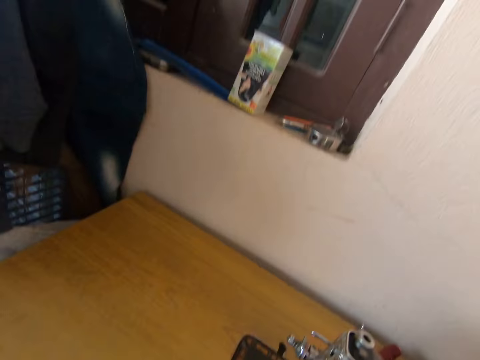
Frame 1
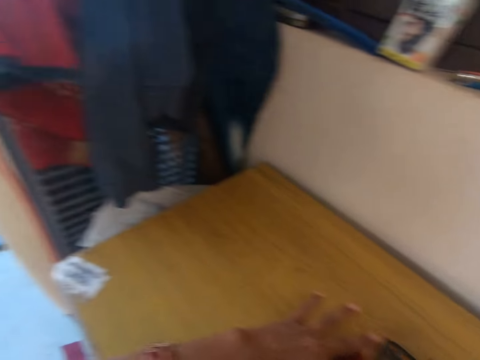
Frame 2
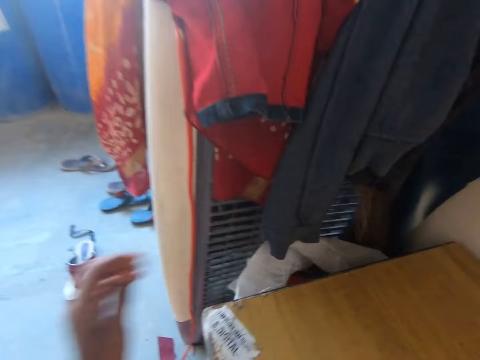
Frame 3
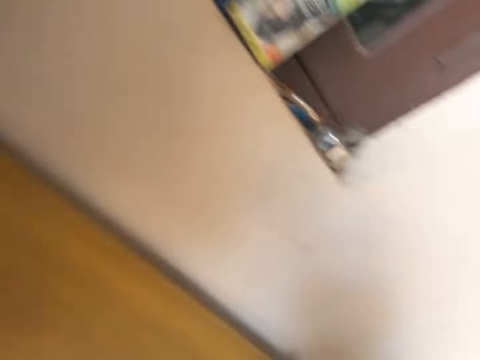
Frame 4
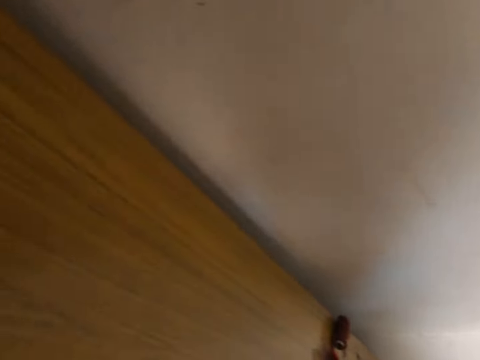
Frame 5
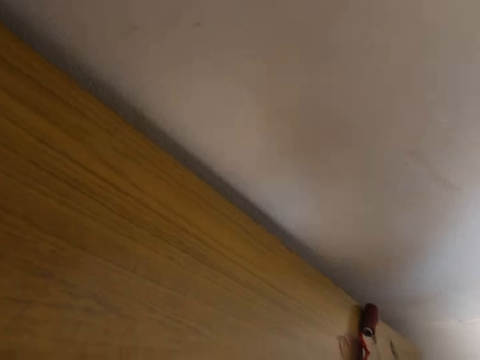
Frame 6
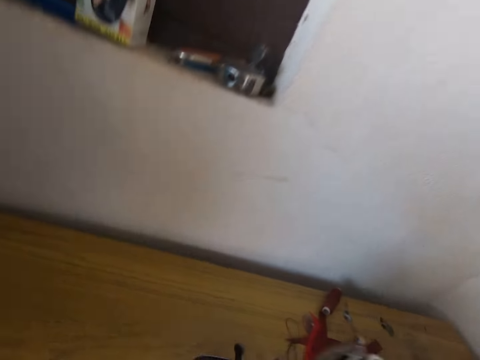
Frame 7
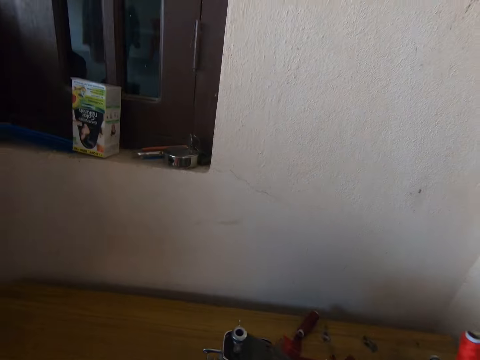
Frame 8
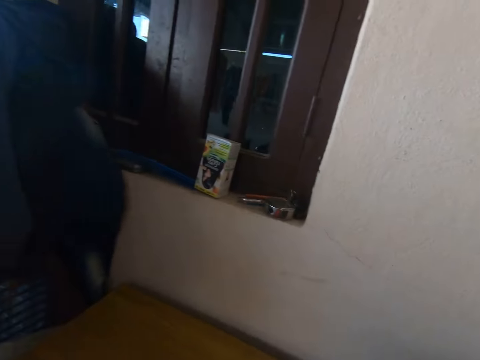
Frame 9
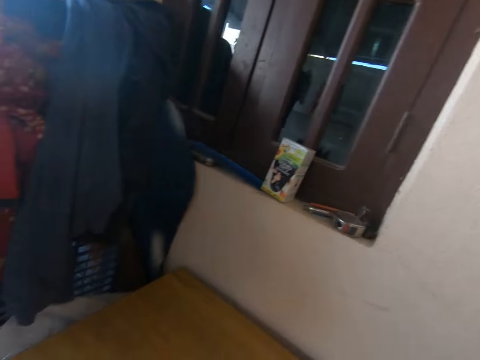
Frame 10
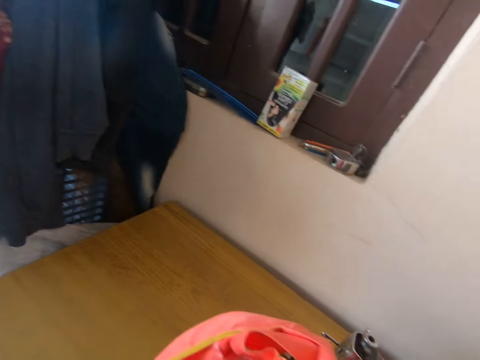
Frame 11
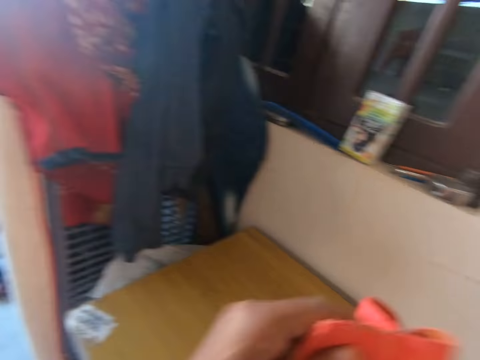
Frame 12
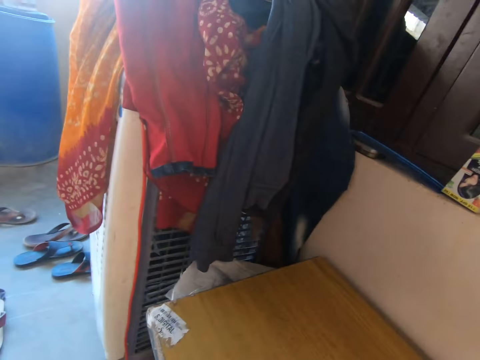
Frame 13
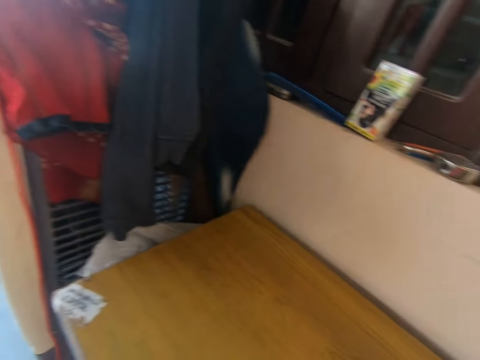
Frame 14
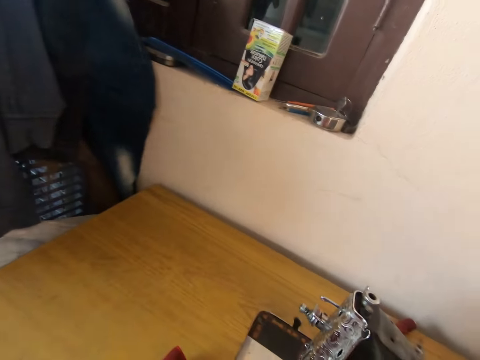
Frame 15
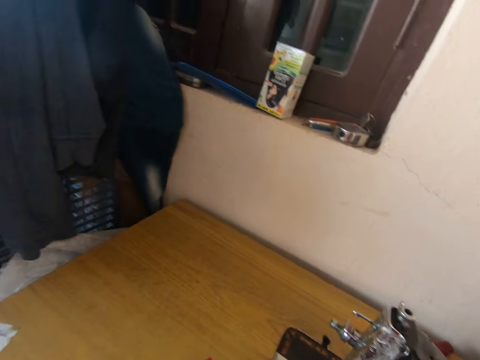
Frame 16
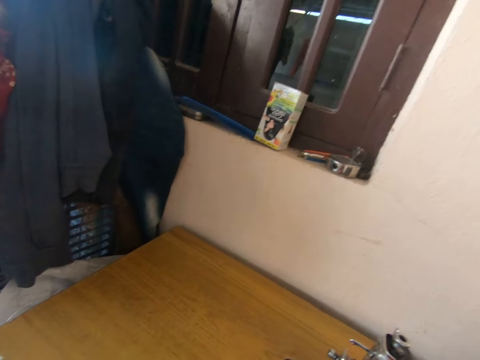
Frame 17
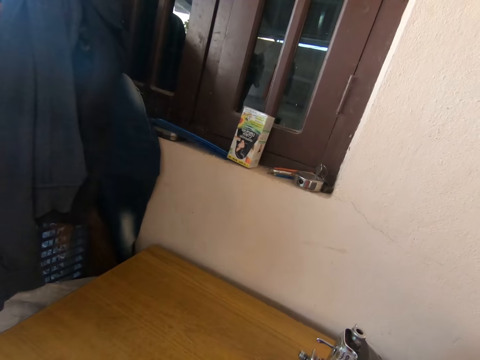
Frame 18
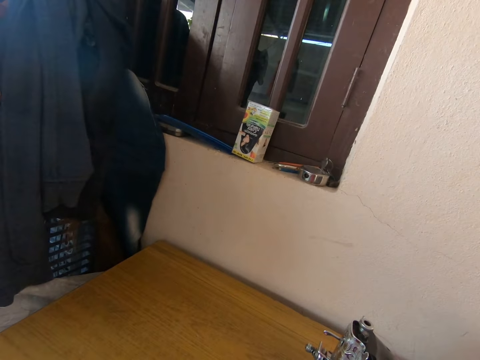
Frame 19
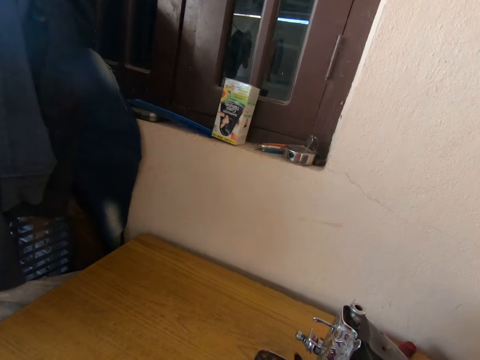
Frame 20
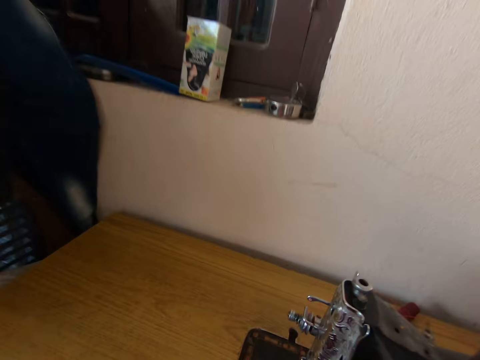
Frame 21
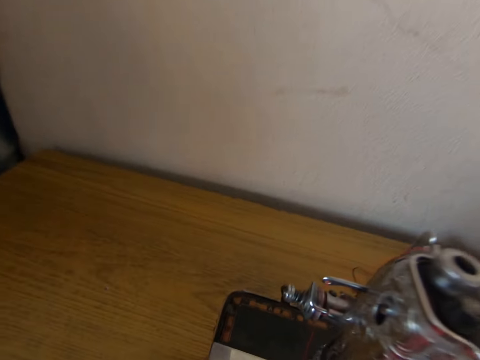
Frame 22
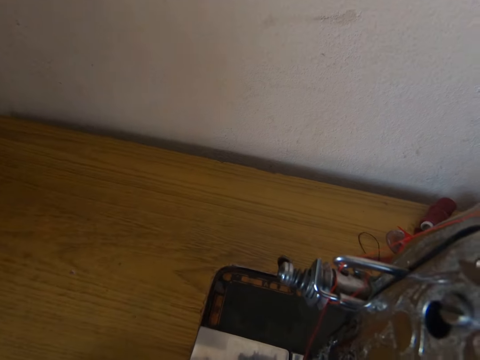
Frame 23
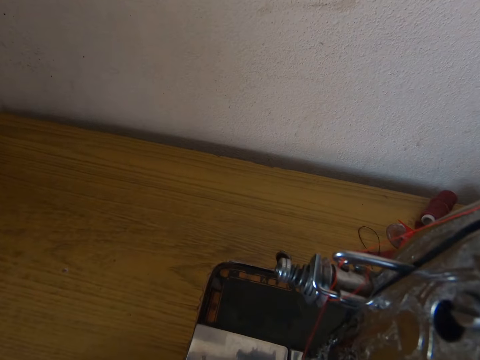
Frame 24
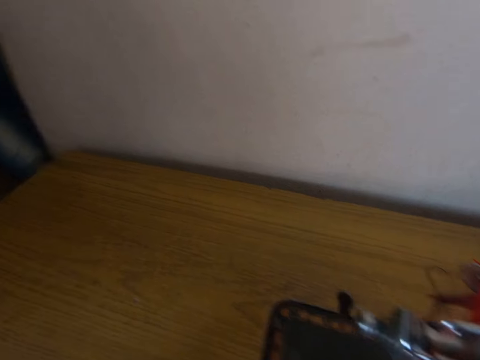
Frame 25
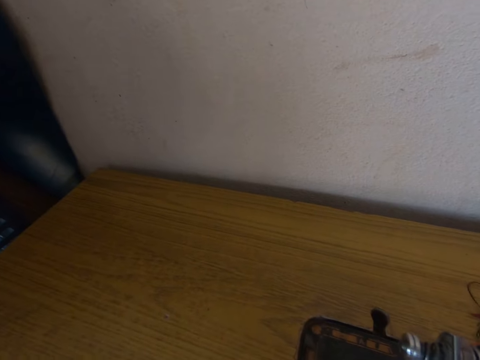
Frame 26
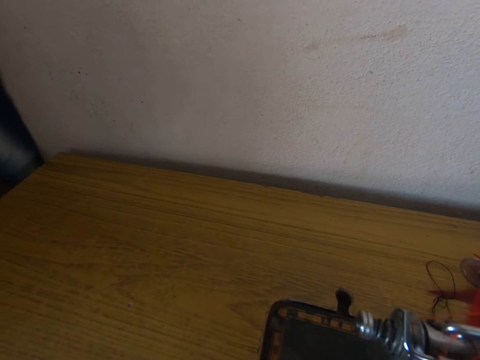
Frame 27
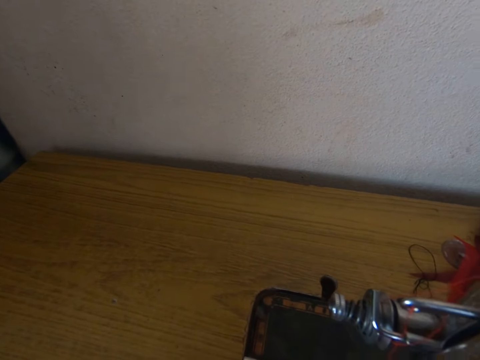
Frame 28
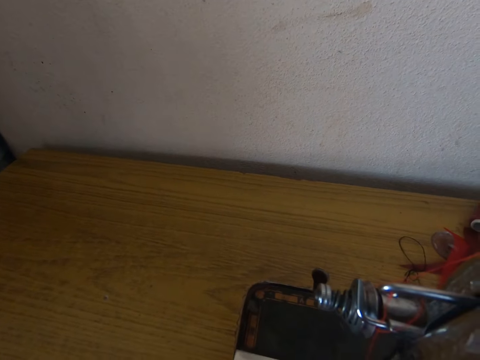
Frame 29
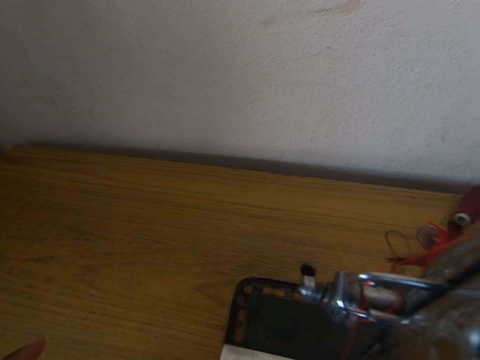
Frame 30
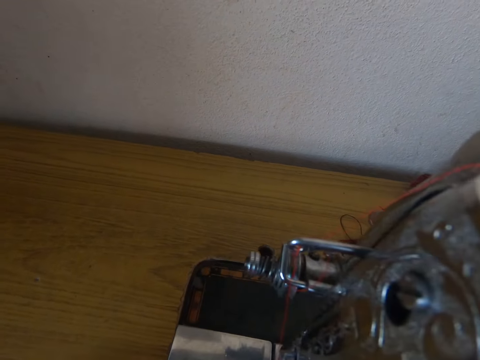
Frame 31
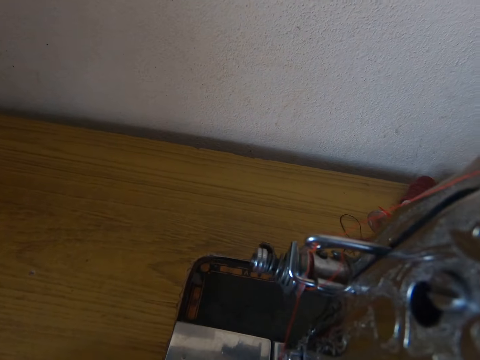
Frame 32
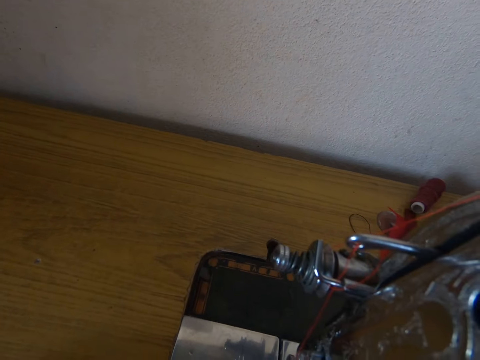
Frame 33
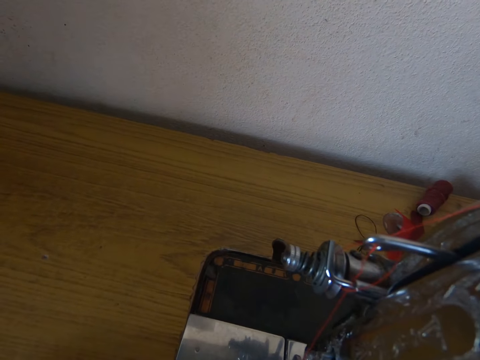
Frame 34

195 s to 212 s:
The camera wearer looks around the room. They lift the cloth. They look around the room.

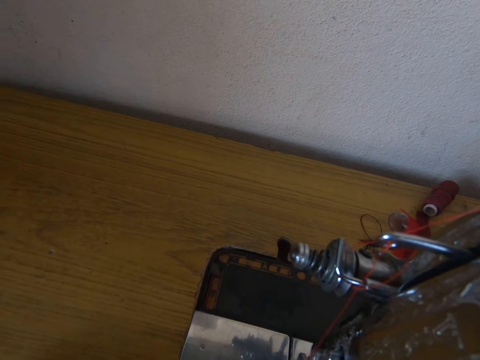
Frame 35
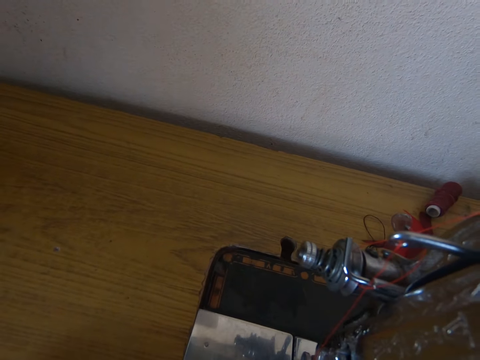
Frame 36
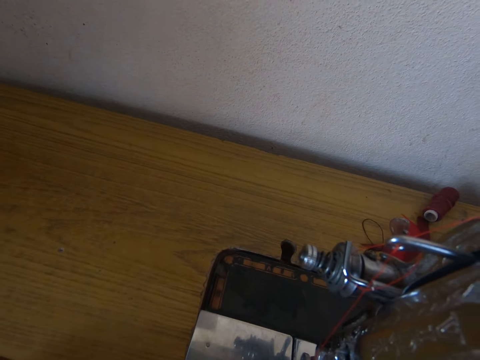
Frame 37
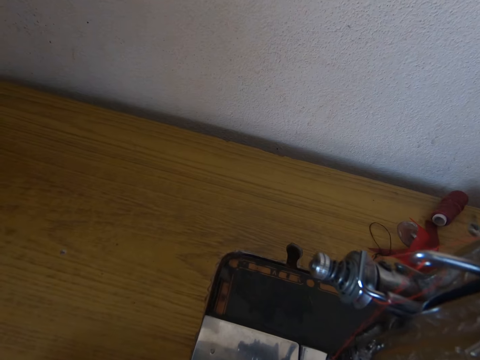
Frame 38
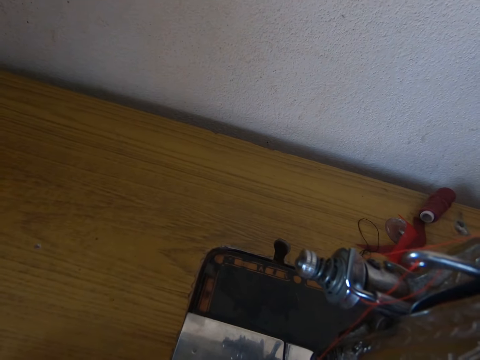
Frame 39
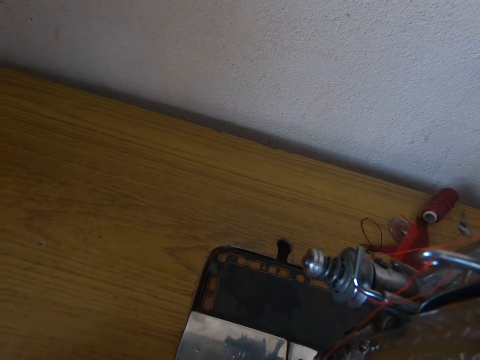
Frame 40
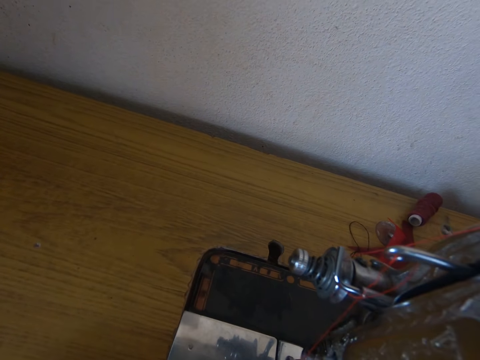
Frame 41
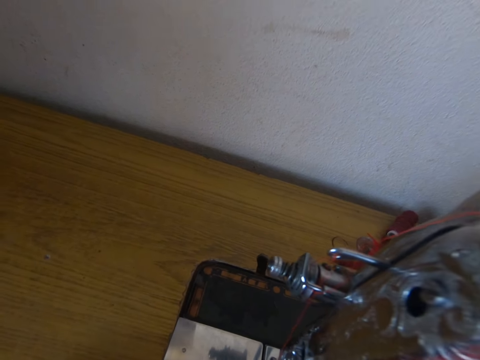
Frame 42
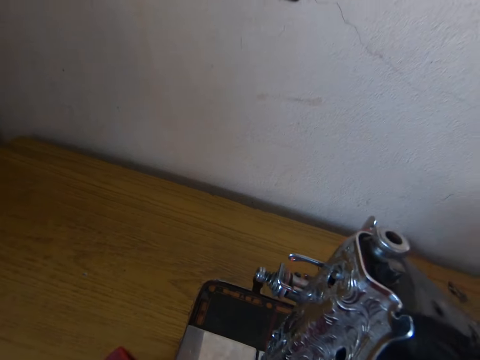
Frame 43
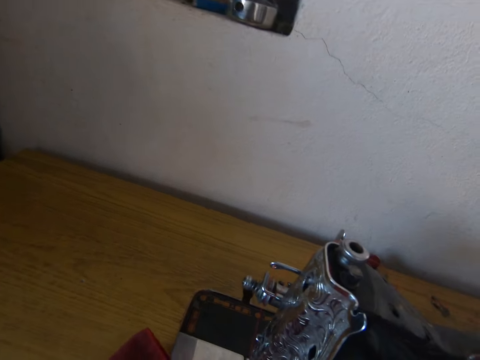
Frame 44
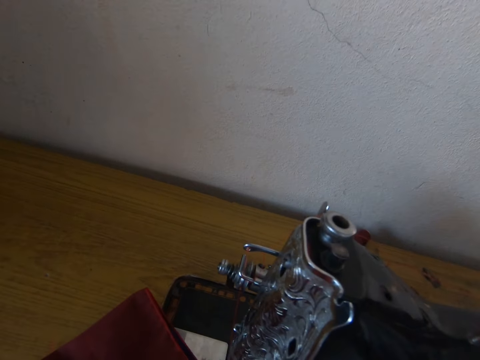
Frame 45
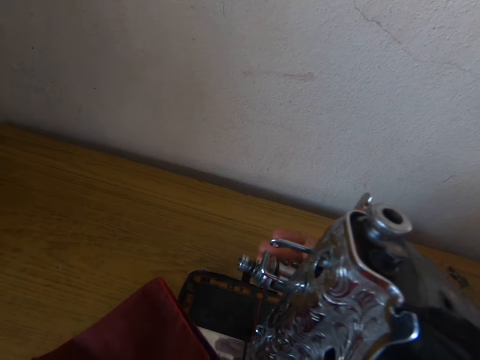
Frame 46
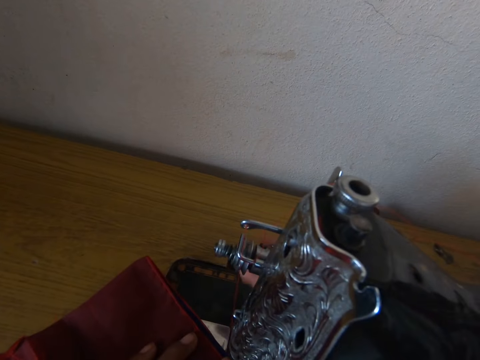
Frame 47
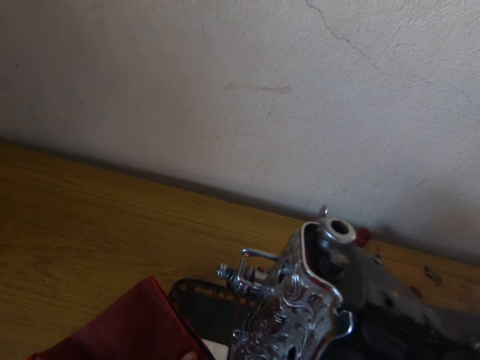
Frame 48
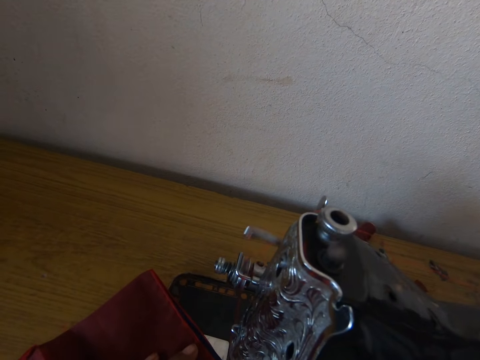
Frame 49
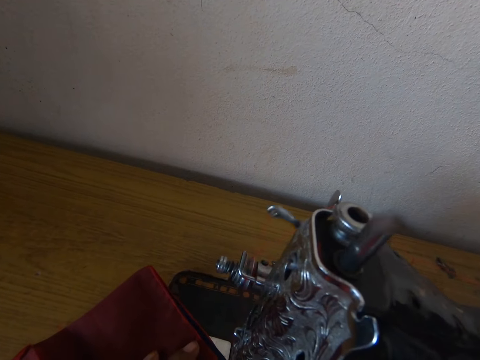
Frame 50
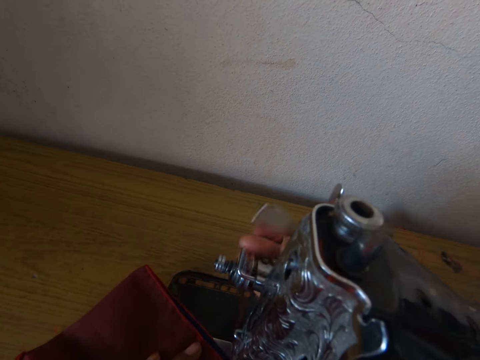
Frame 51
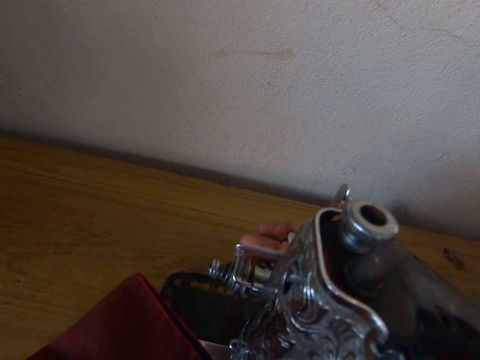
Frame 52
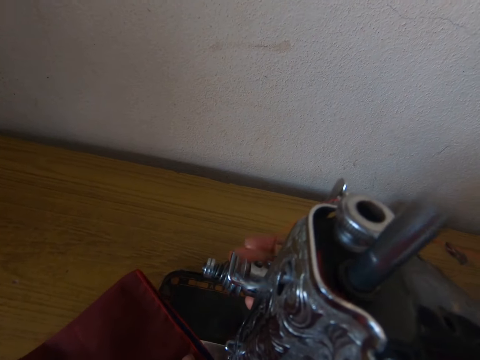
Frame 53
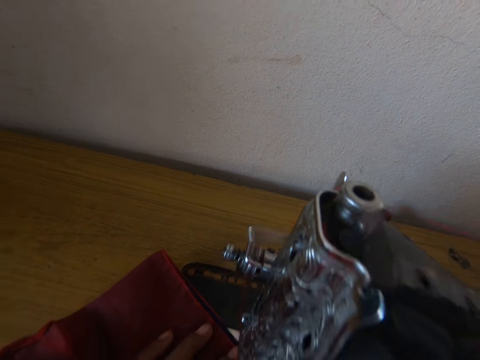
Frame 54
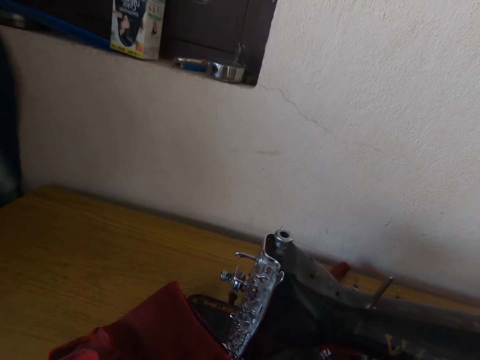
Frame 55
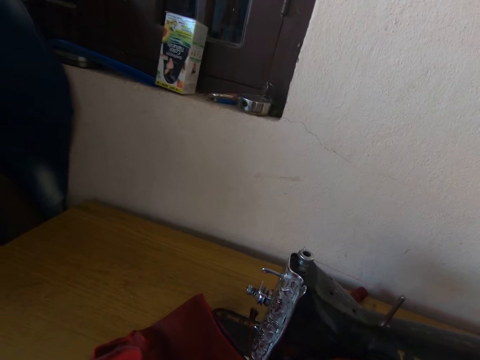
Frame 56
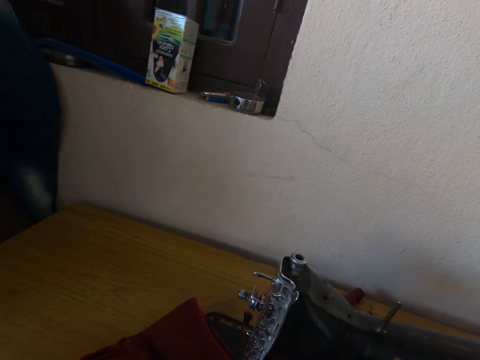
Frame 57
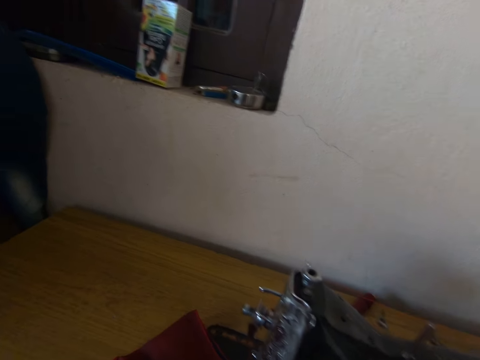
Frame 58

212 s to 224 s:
The camera wearer places the cloth on the table. They sew the cloth with the machine.
